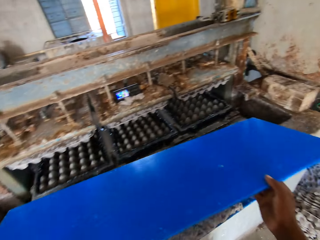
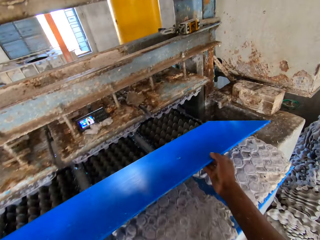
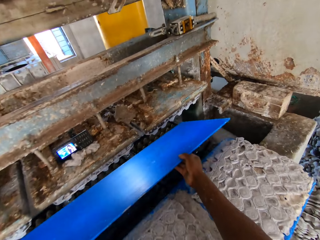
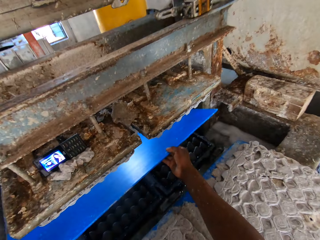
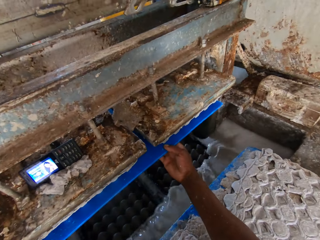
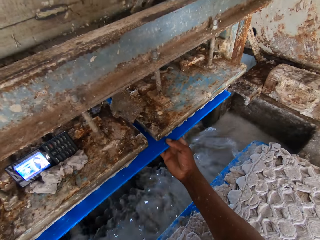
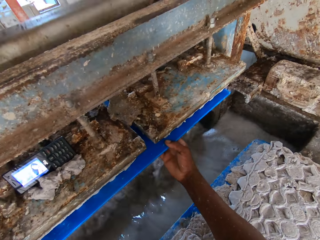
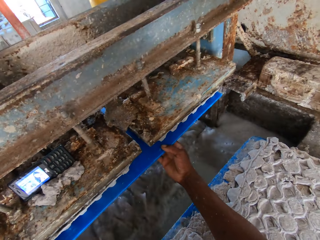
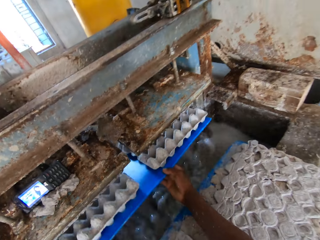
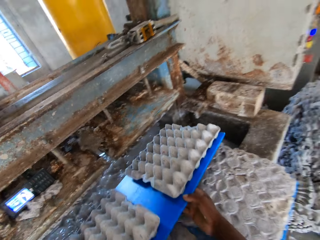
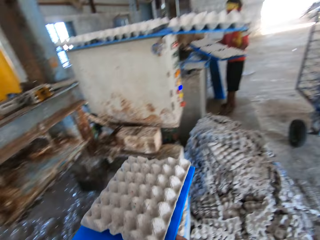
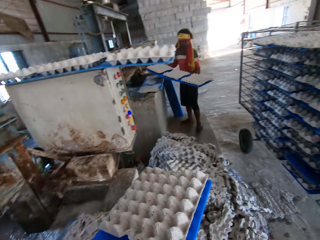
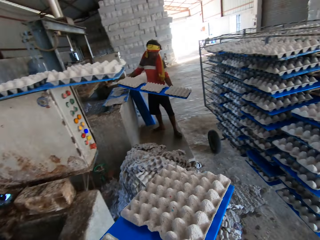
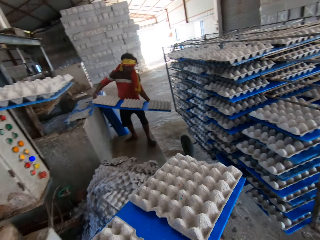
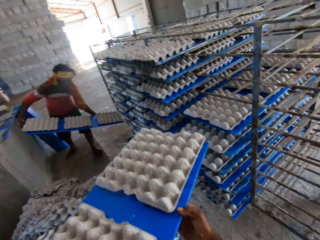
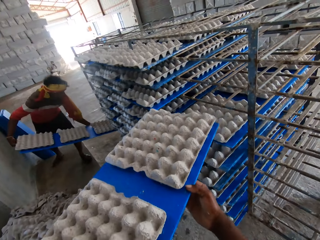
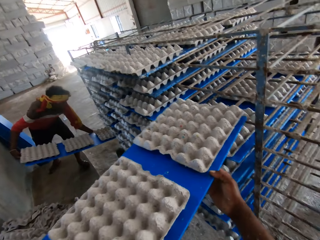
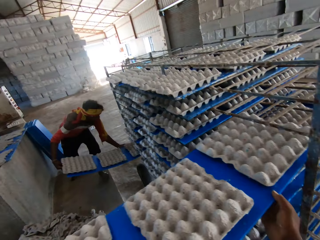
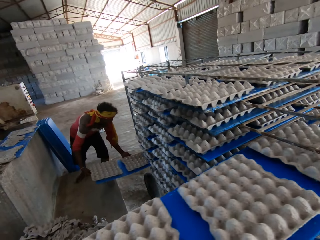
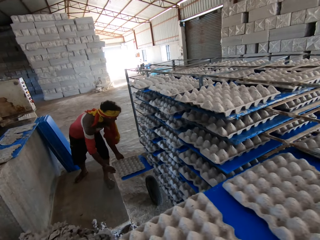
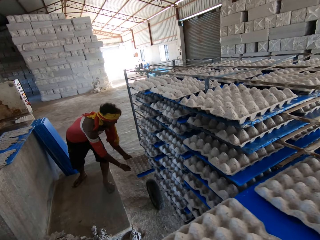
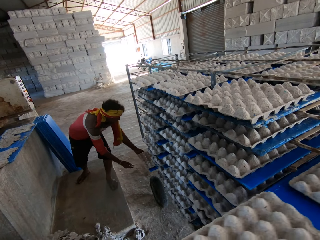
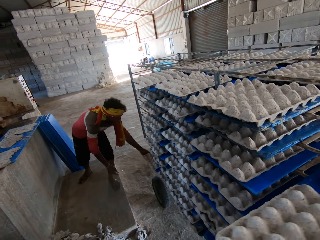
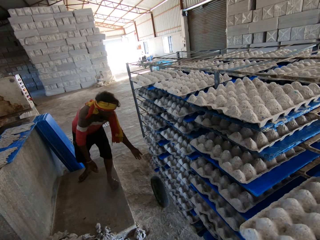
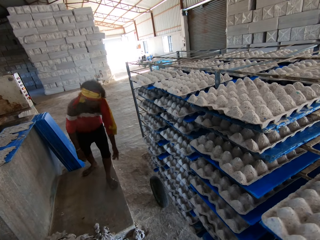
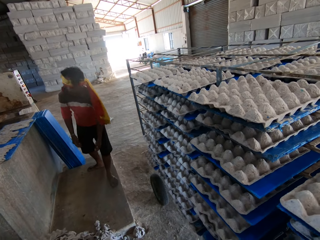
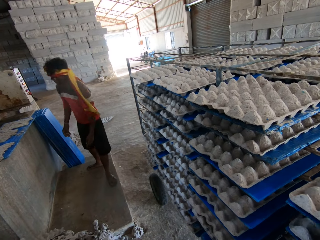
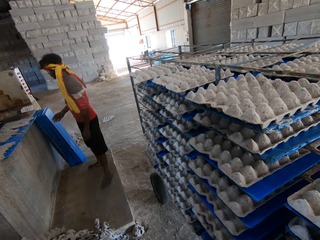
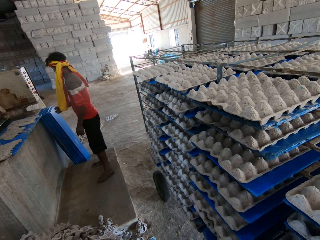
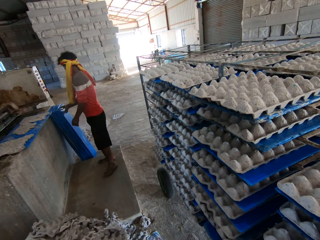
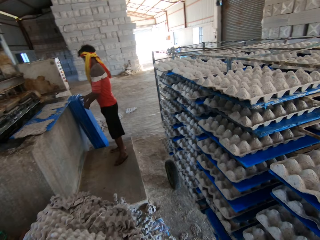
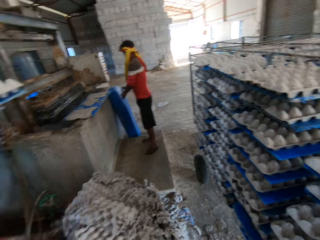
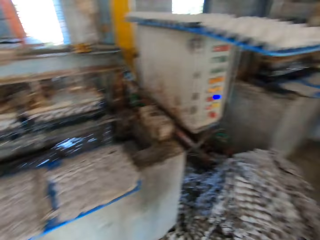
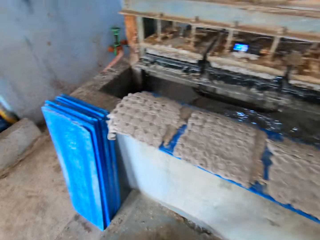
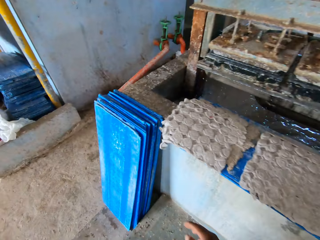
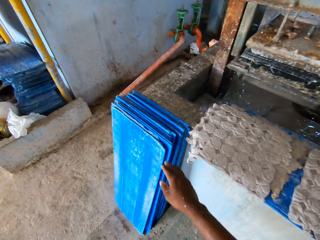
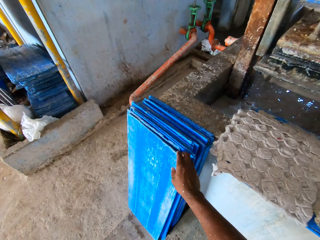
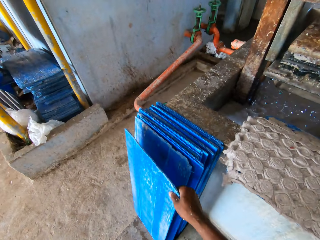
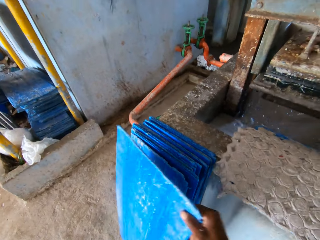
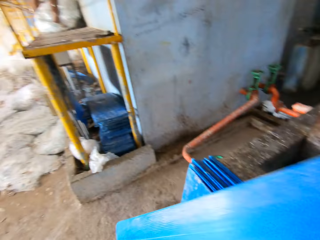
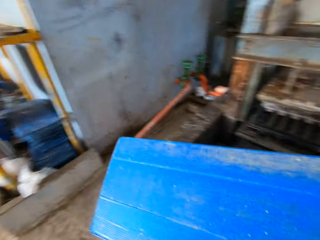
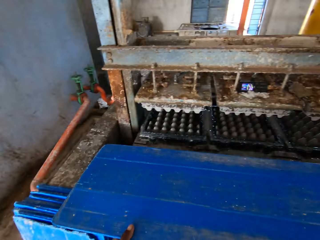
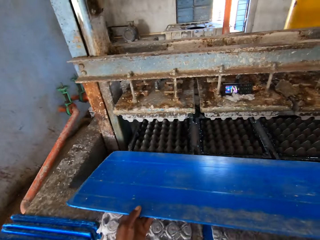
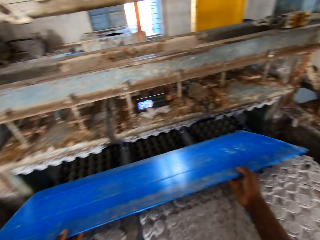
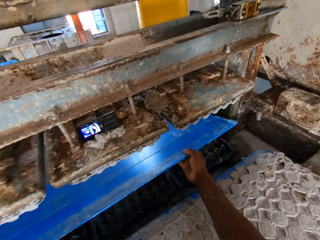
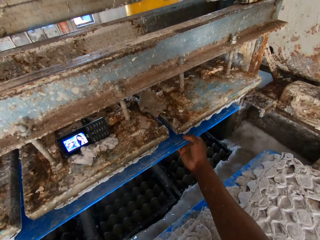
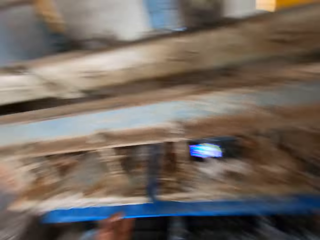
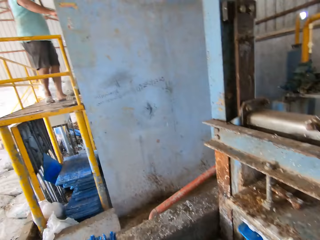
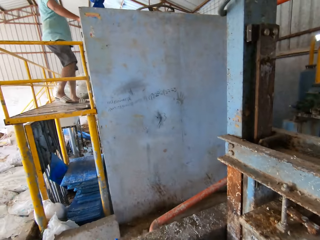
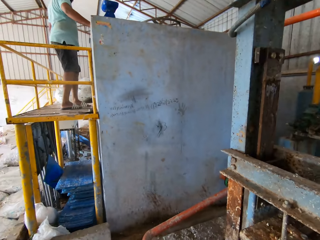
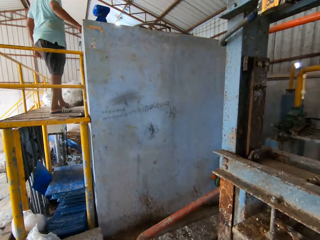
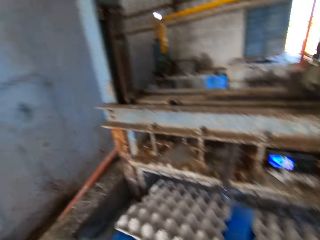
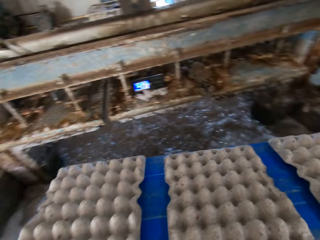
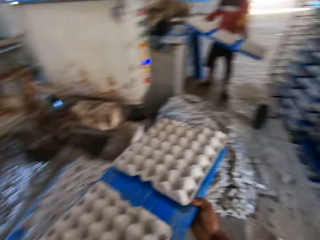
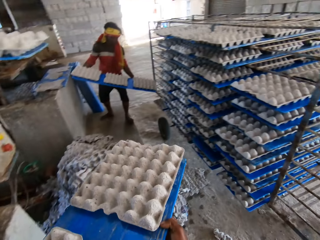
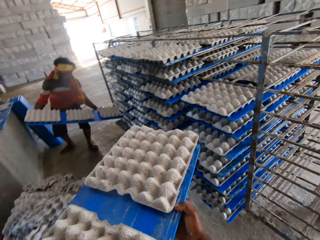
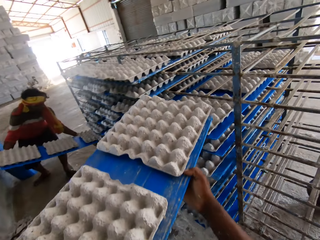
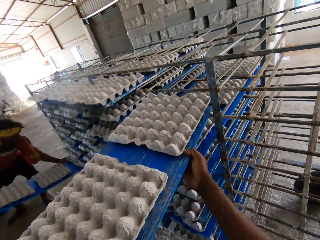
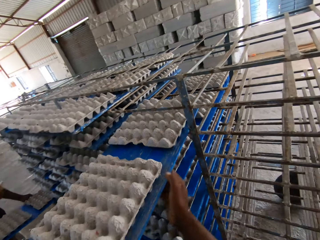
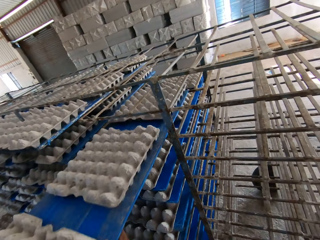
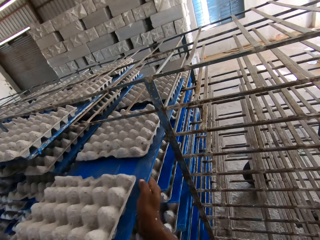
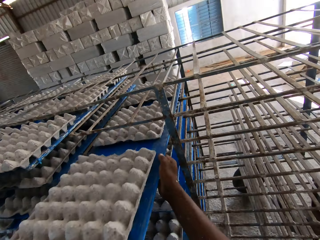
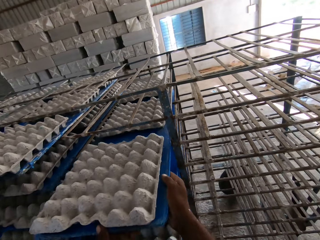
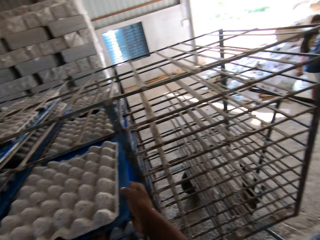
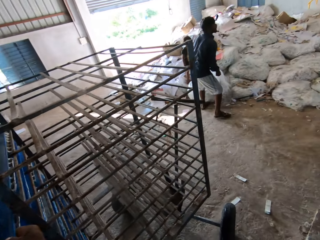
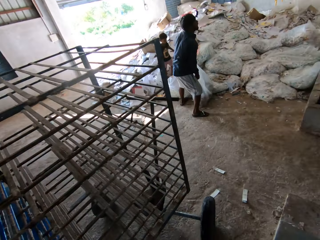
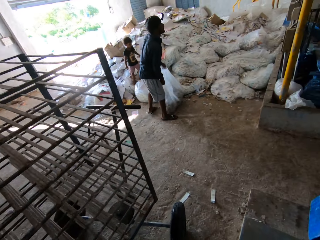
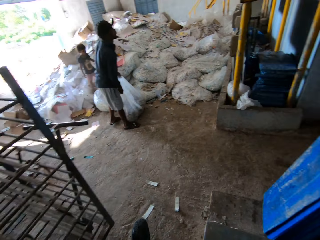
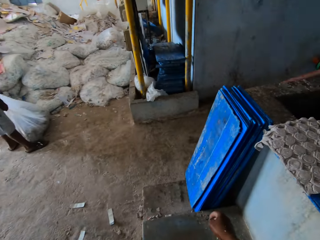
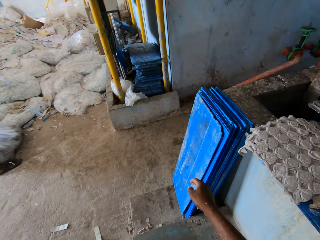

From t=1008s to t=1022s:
The camera wearer places the tray or cardboard in both hands in the crate making machine. He removes the cardboard with egg tray from the machine. A man places a tray in both hands in the trolley. The camera wearer places the tray in both hands on the shelf in the trolley. He picks up a tray on the floor with his right hand. He places the tray in both hands in the crate making machine. He removes the cardboard with egg tray from the machine. The man places a tray in both hands in the trolley. The camera wearer places the tray in both hands on the shelf in the trolley.

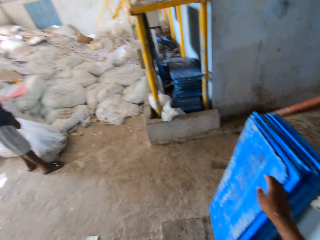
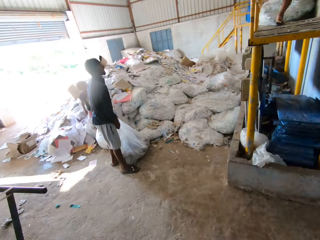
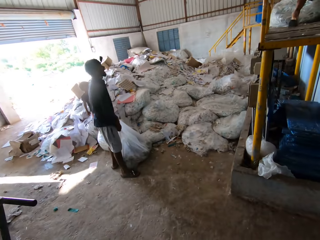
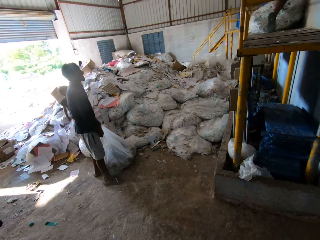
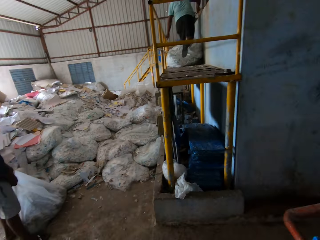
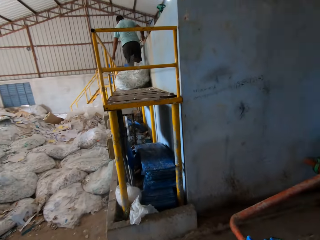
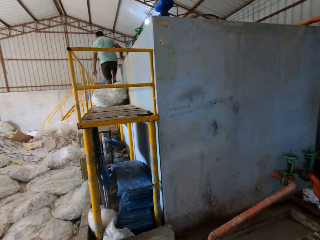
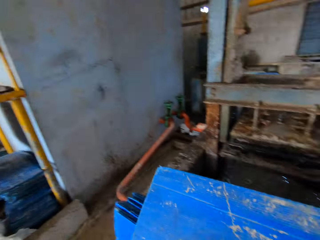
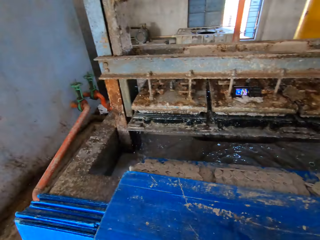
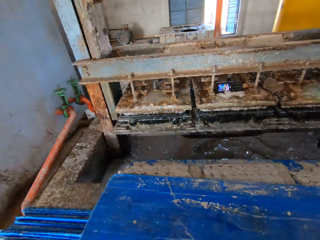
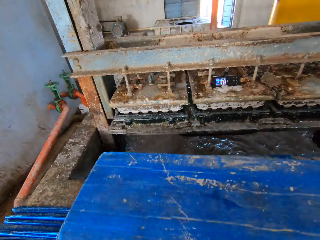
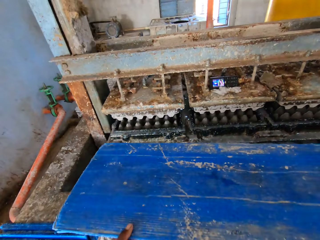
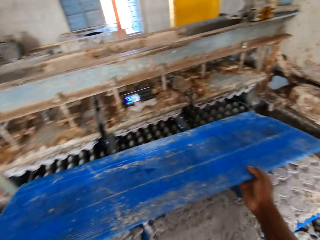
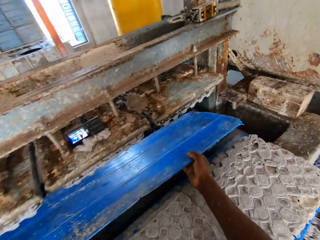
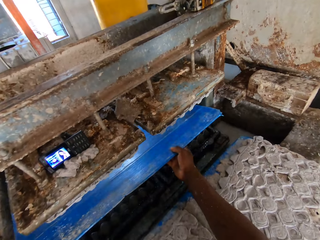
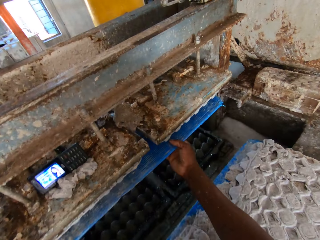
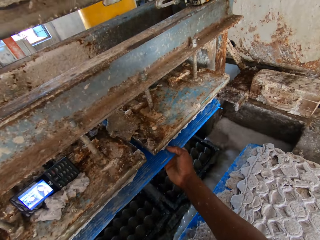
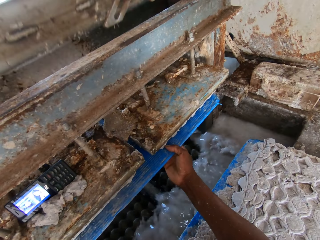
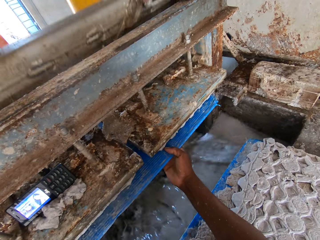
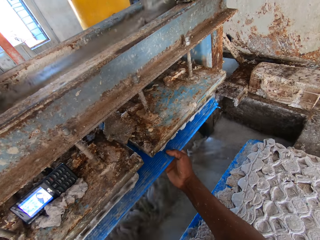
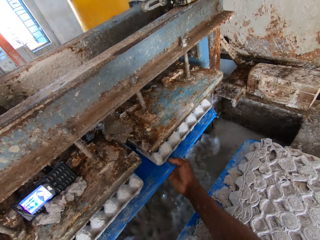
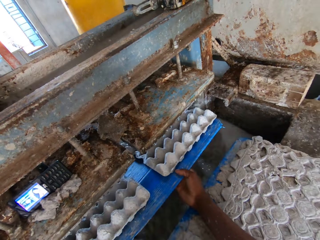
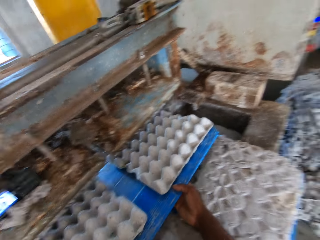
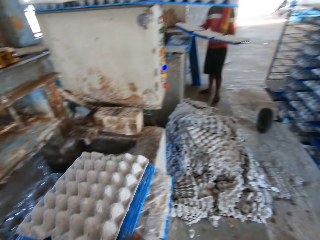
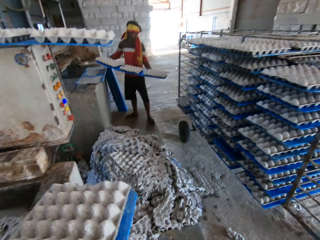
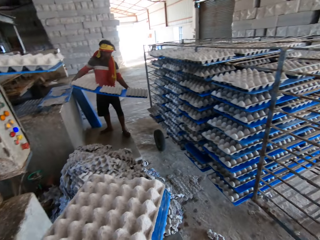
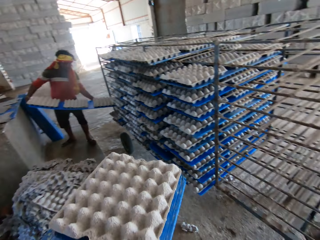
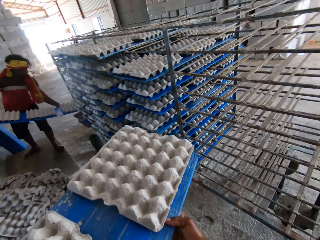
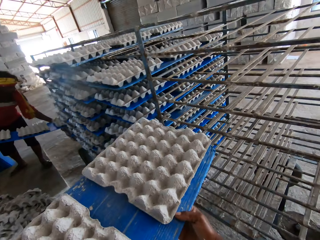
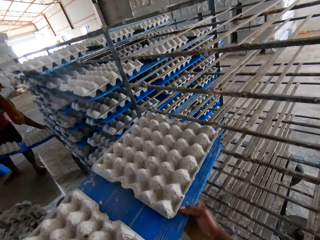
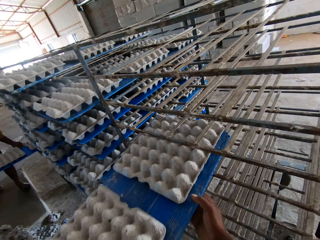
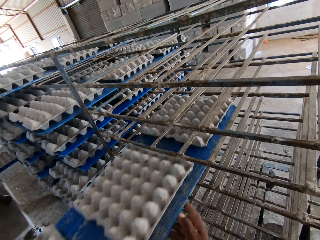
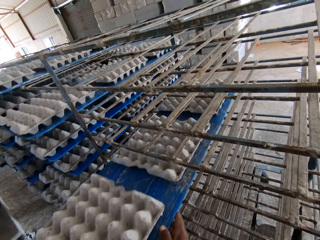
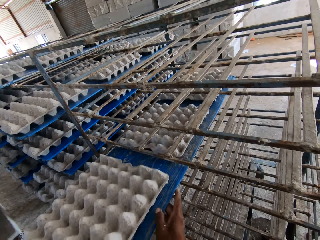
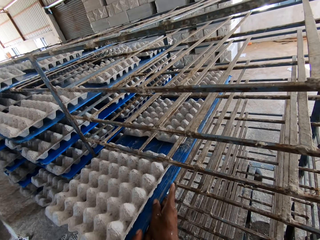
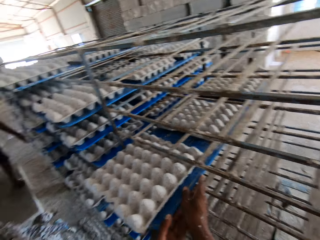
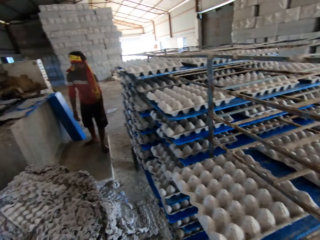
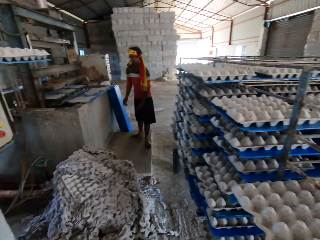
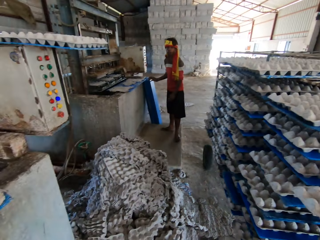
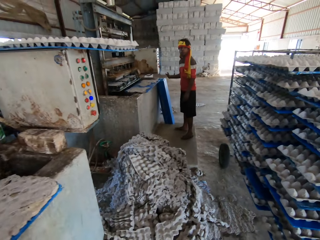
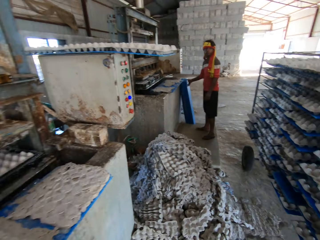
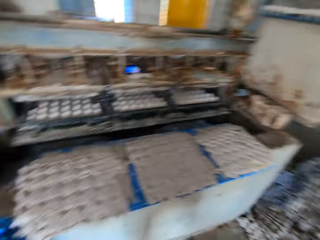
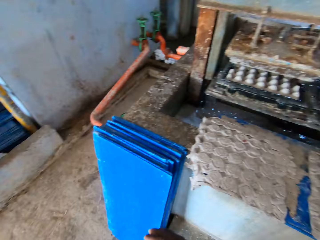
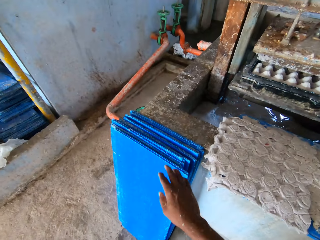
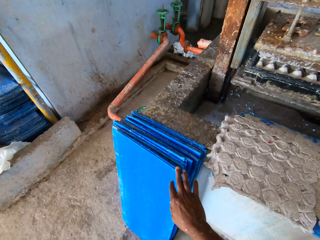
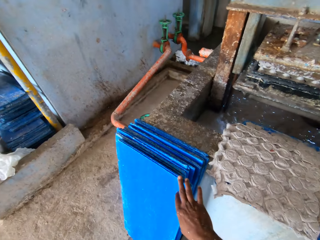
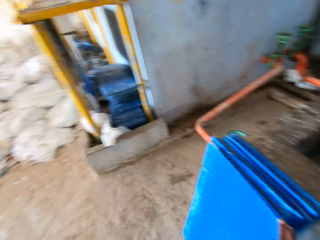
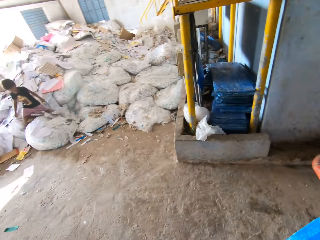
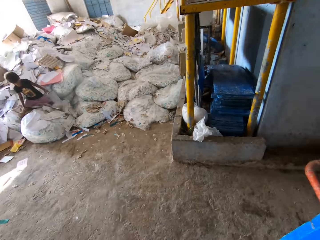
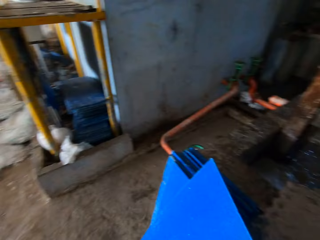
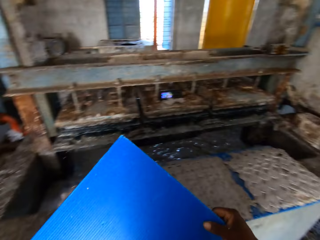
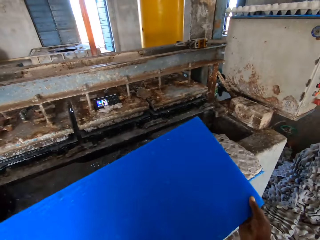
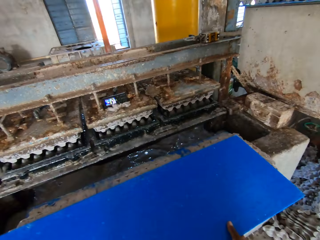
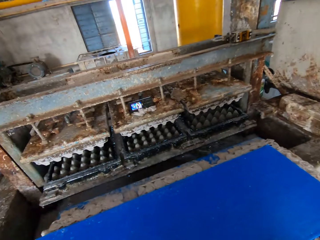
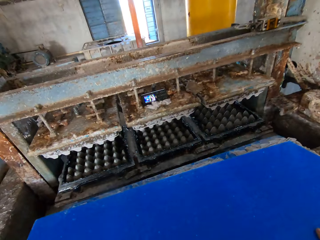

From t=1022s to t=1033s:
The camera wearer picks up a tray or cardboard on the floor with his right hand. He places the tray in both hands in the crate making machine. He removes the cardboard with egg tray from the machine. He converses with a man. The man places a tray in both hands in the trolley. The camera wearer places the tray in both hands on the shelf in the trolley. He picks up a tray on the floor with his right hand.
